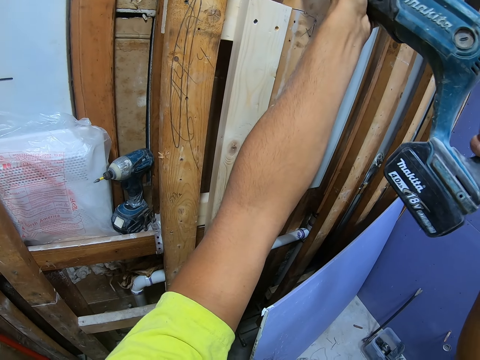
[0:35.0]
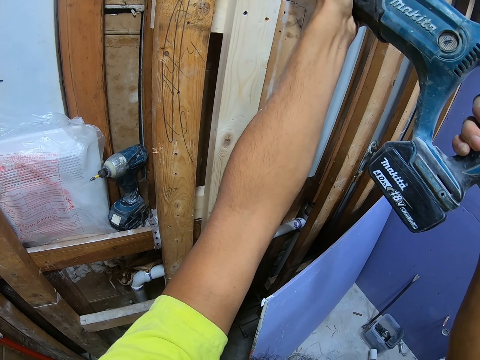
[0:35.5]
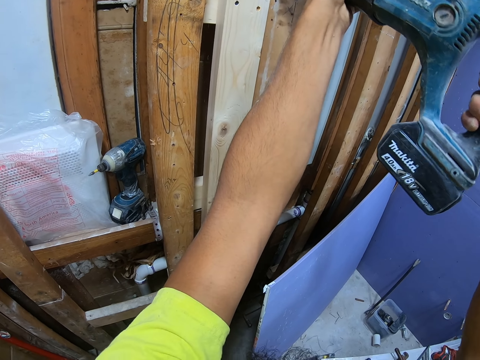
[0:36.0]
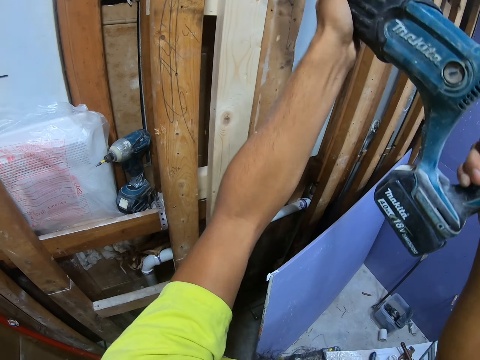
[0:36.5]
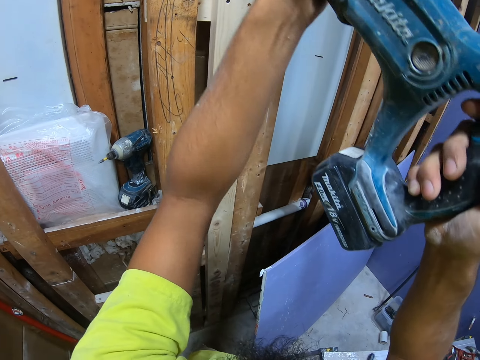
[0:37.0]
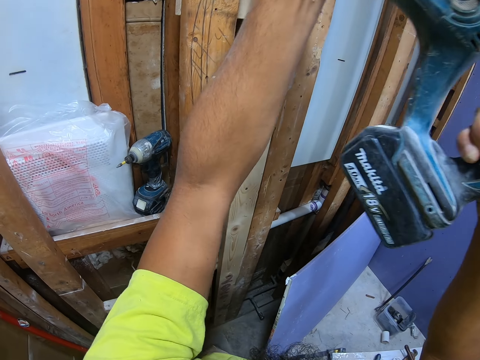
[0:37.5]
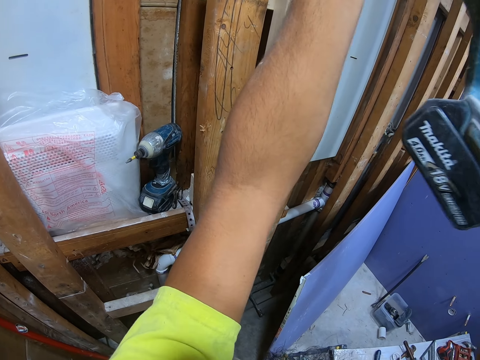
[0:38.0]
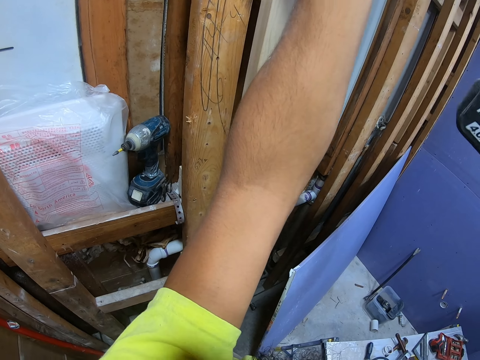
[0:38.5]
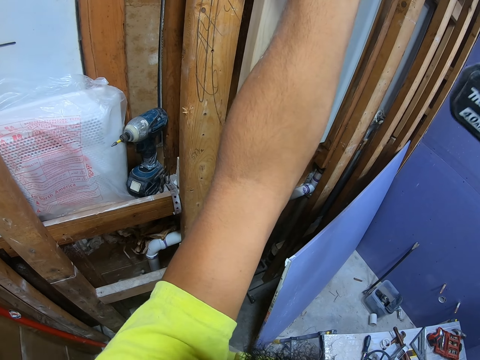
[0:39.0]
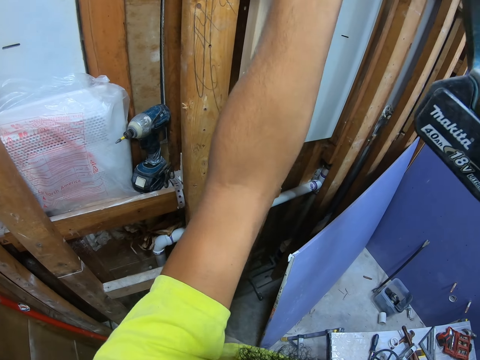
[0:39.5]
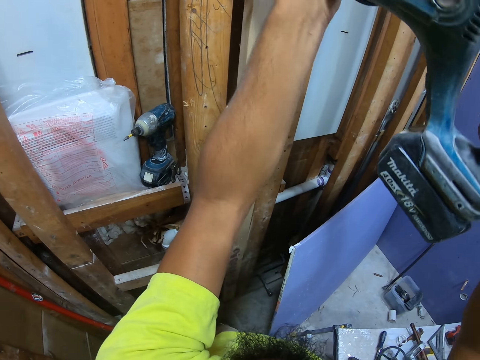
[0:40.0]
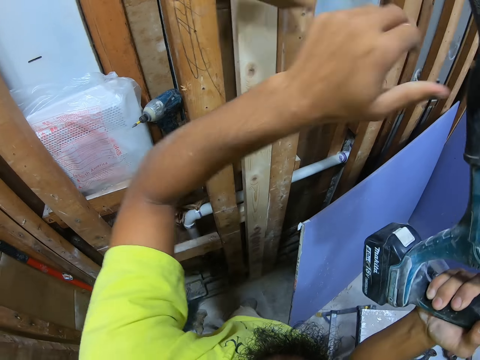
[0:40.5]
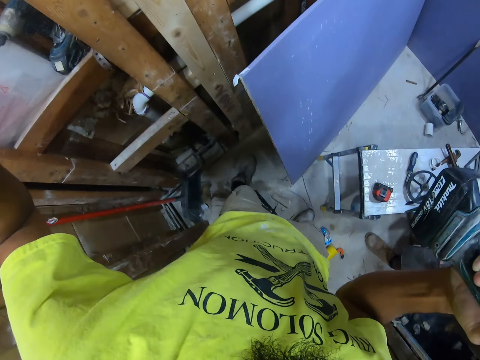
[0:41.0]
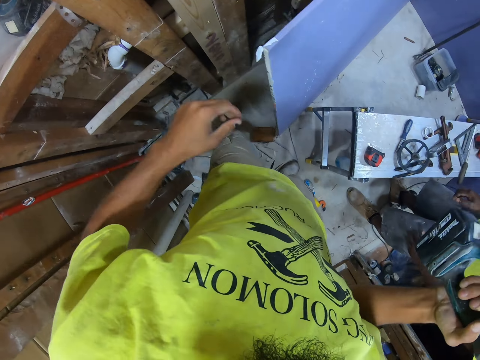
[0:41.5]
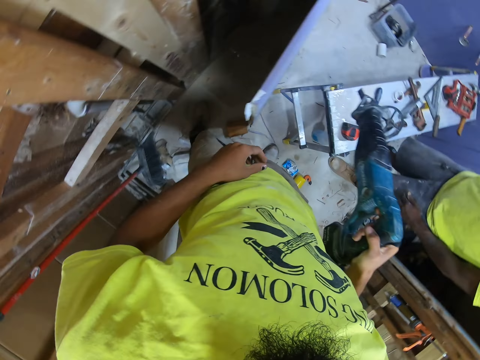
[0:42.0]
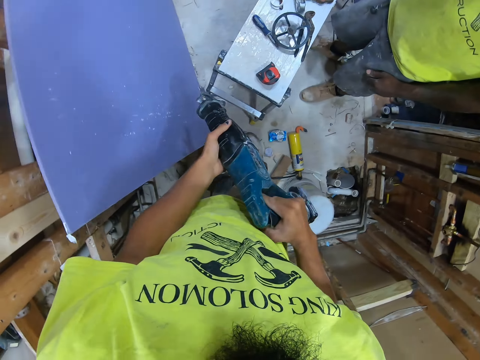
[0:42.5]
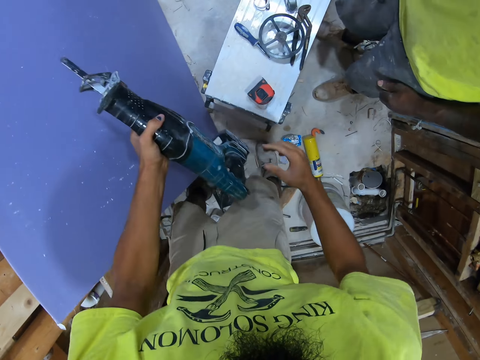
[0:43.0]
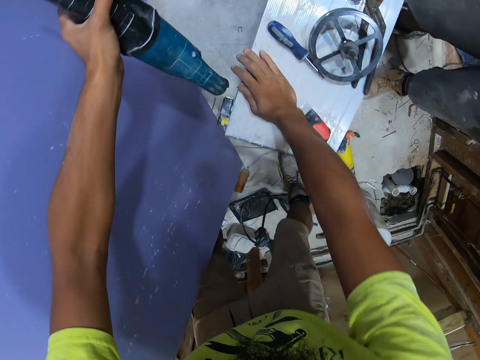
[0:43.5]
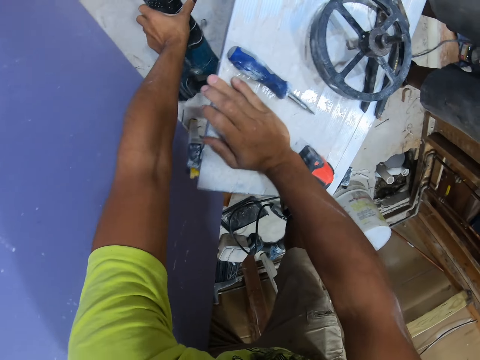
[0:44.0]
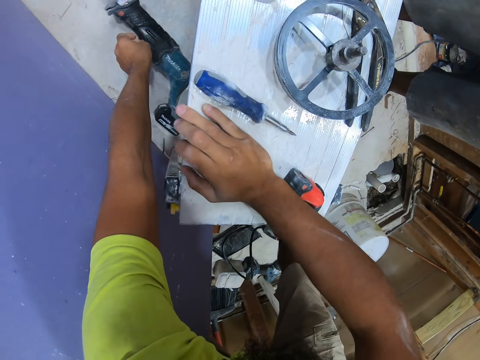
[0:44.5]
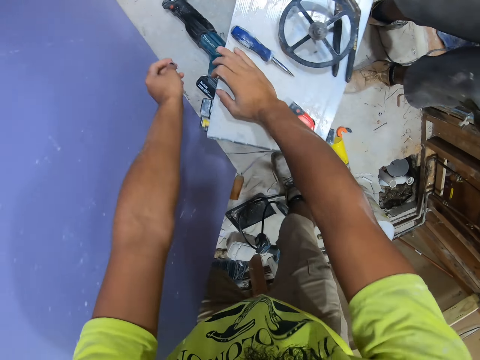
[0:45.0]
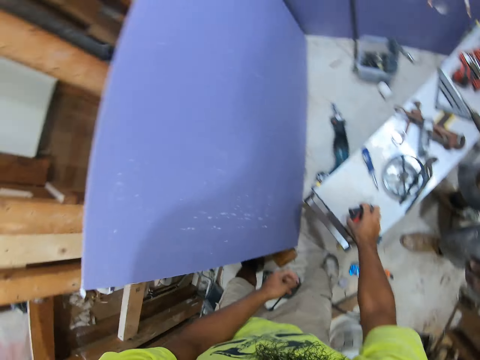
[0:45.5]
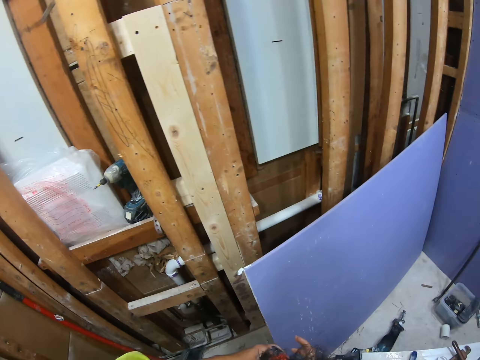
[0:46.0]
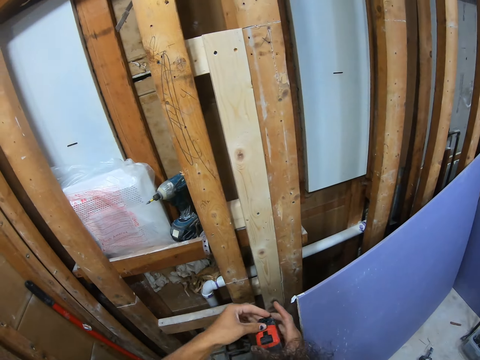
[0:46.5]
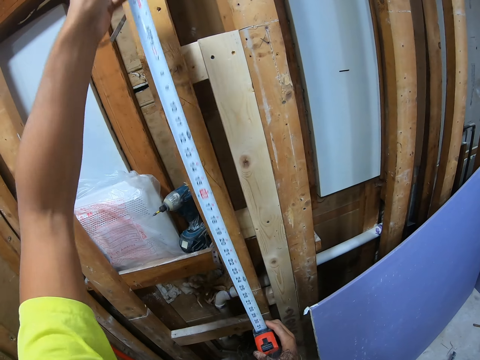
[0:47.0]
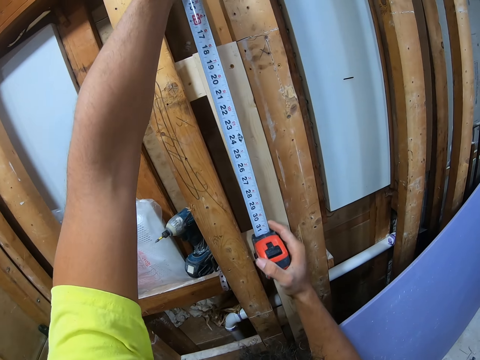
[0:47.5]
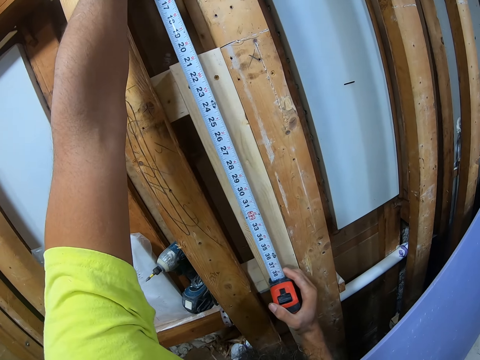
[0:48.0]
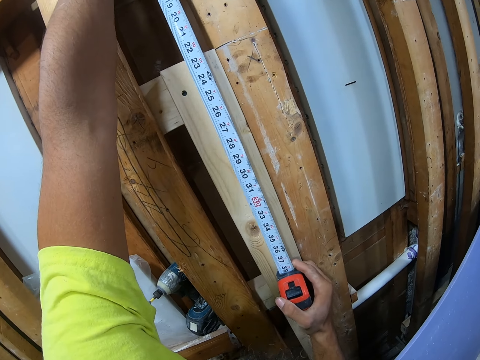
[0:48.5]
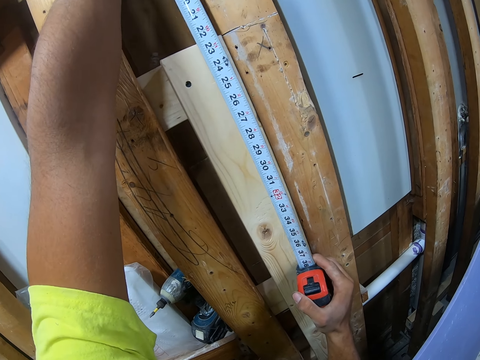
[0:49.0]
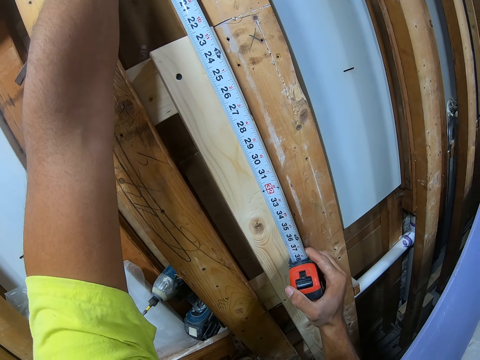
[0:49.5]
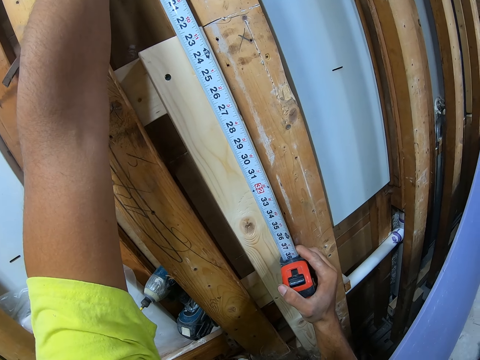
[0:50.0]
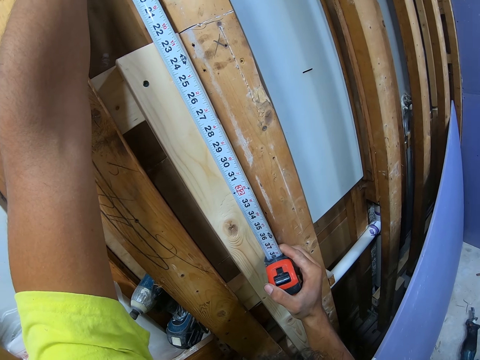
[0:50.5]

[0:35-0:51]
The camera wearer removes the drill from the stud. They lower their hands. They drop the wood on the floor. They hold the soldering gun with the right hand. A person stands in the room. The camera wearer holds the soldering gun with the left hand. They hold the table. They lean their right hand on the table. They put the soldering gun on the floor. They stand up. They pick up a tape measure from the table. They measure part of the wooden wall.

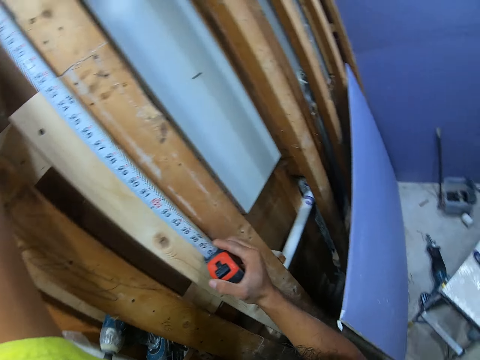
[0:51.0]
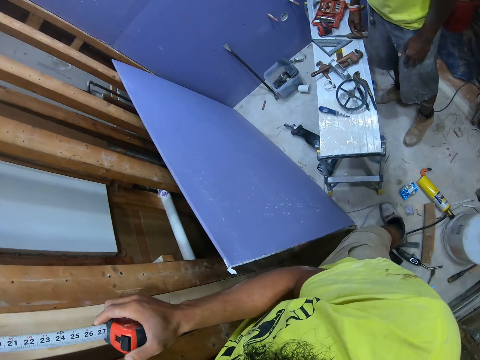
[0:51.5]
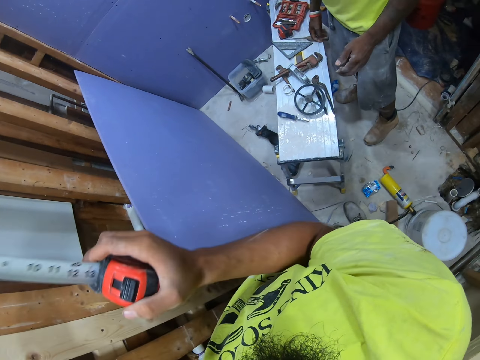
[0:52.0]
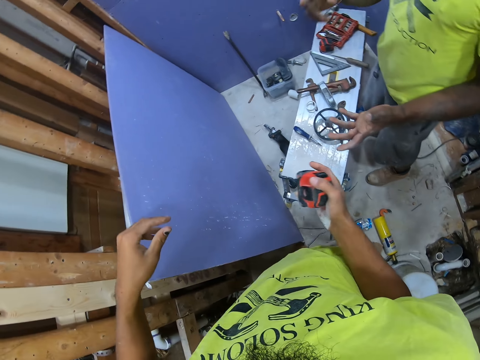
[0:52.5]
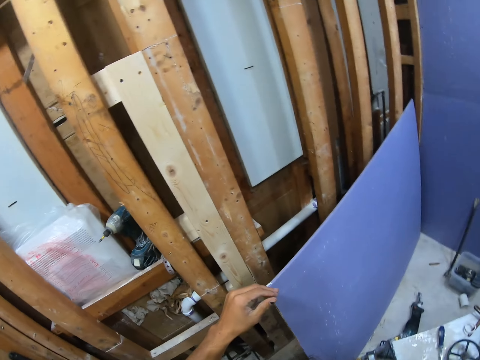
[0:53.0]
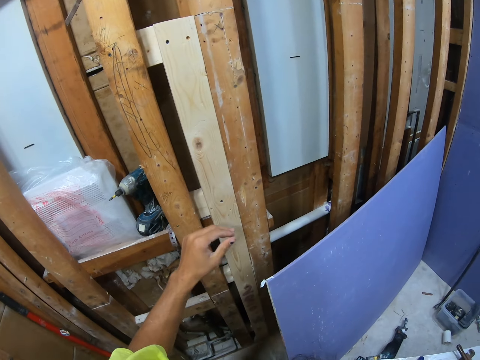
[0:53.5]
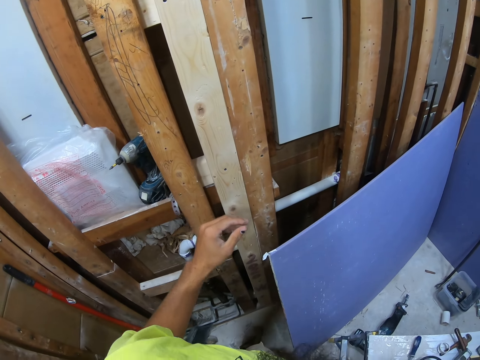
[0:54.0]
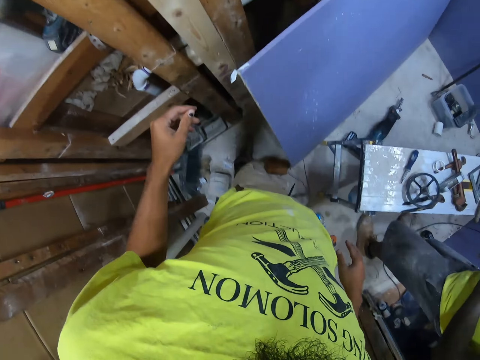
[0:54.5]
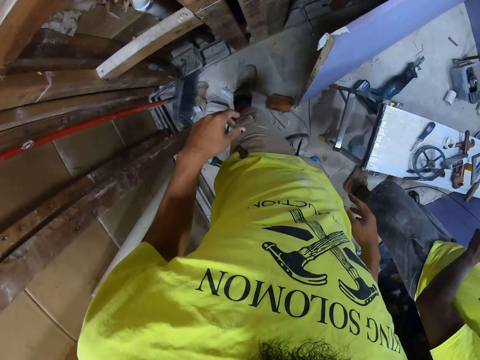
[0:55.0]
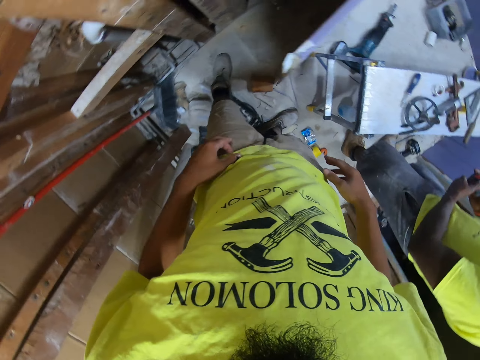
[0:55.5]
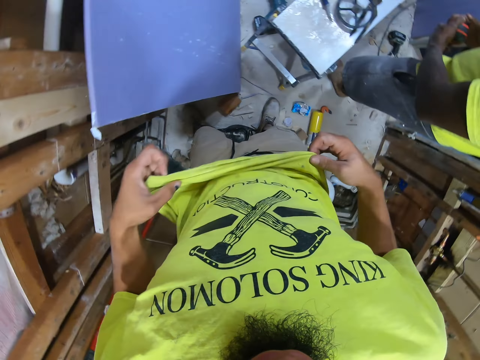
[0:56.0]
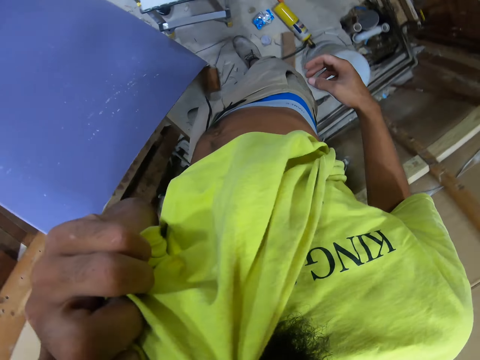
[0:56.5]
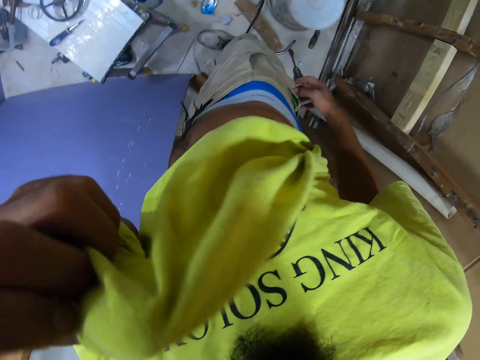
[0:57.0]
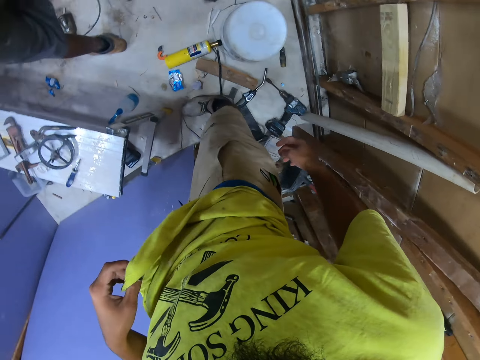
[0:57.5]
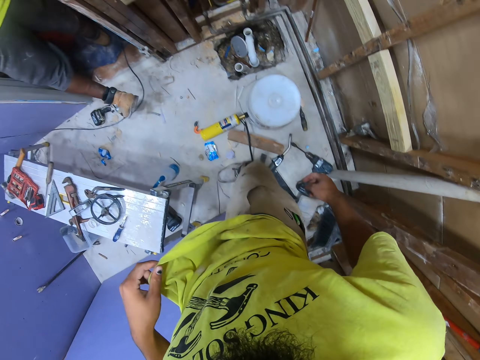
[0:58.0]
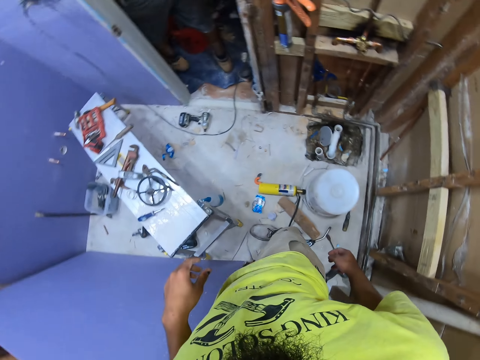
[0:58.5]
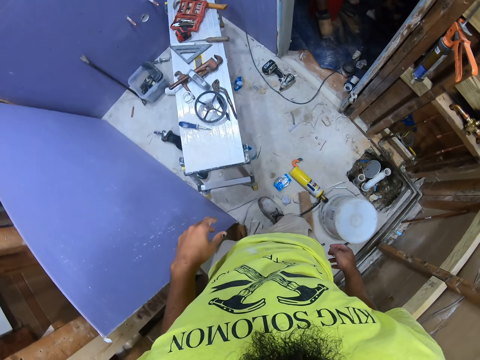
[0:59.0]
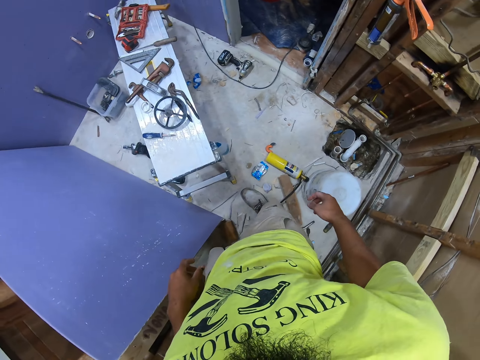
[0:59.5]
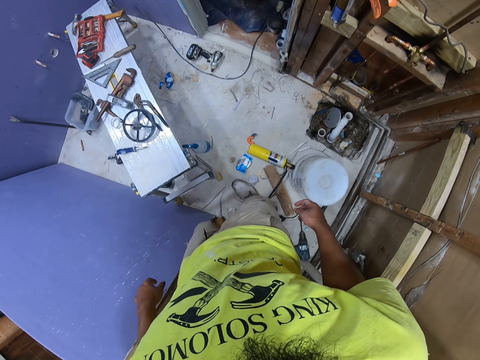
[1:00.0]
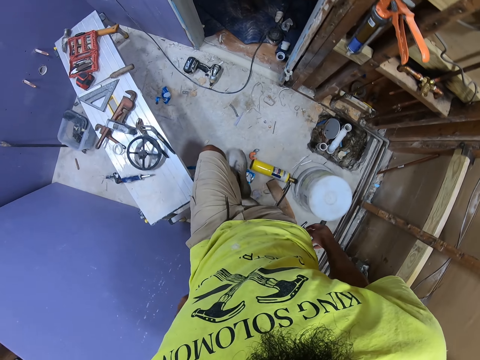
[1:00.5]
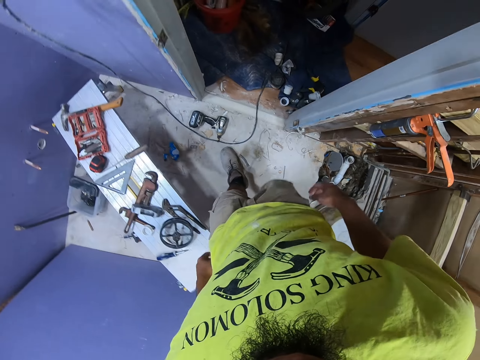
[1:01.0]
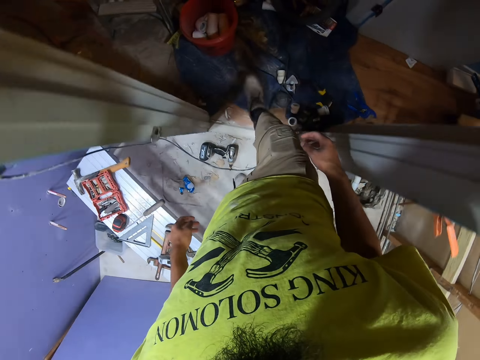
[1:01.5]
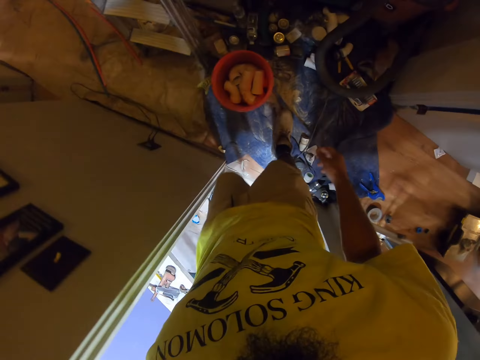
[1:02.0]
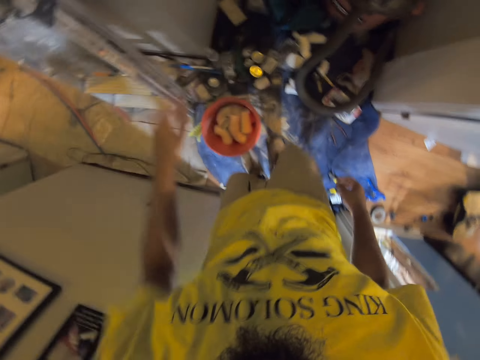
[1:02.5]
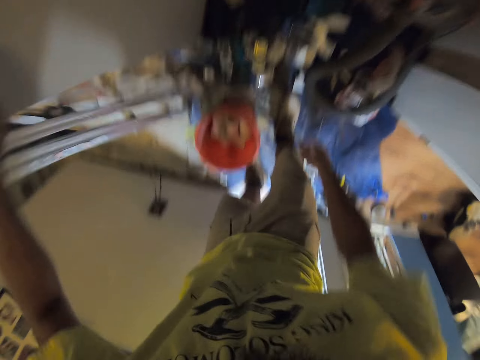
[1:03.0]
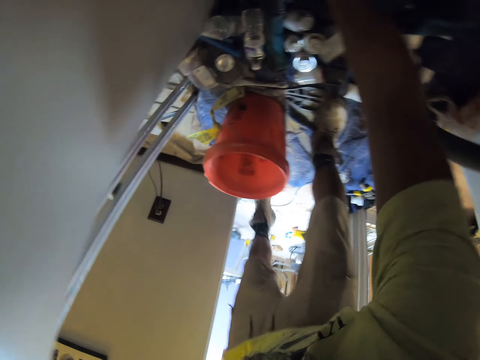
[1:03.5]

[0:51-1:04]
The camera wearer gives a person the tape measure. The person takes the tape measure. The camera wearer touches his cloth. He lifts the t-shirt. He wipes his face with the cloth and lowers the t-shirt. He walks in the room. He walks in another room.
